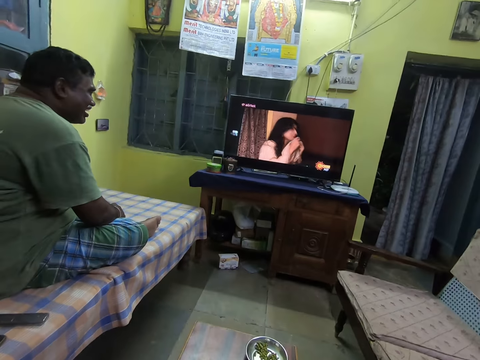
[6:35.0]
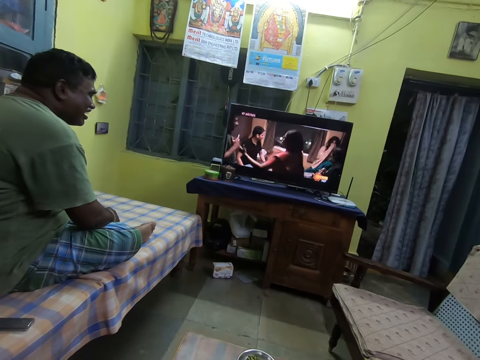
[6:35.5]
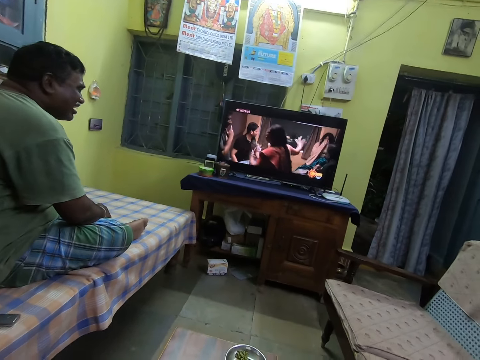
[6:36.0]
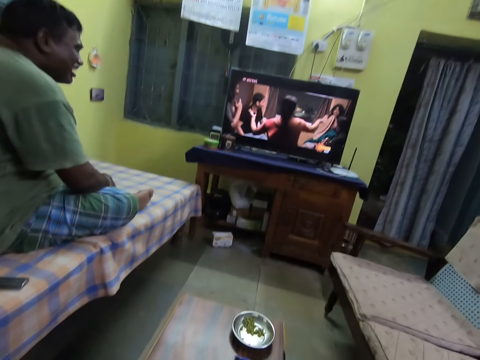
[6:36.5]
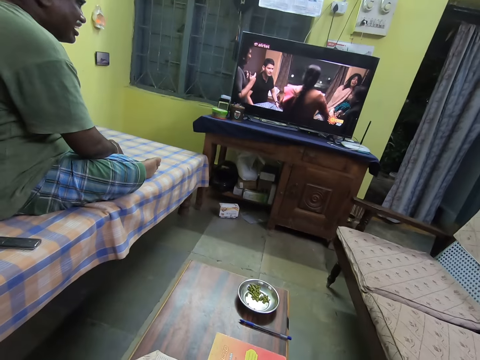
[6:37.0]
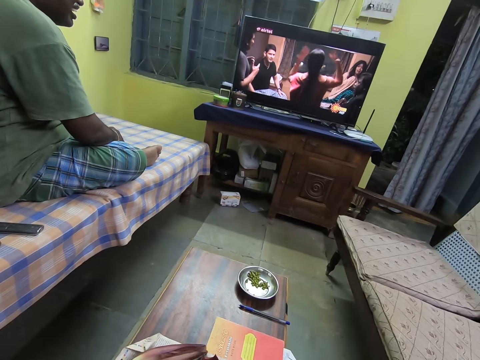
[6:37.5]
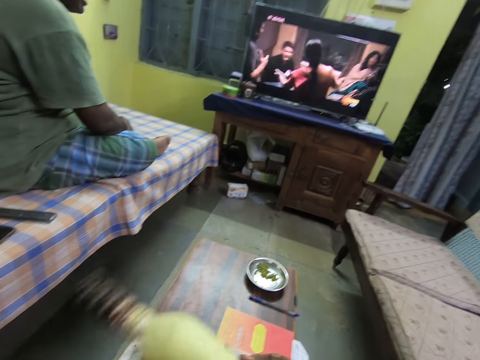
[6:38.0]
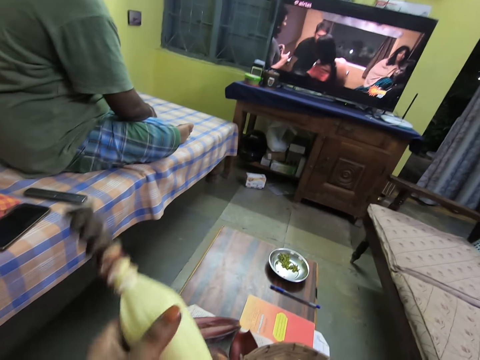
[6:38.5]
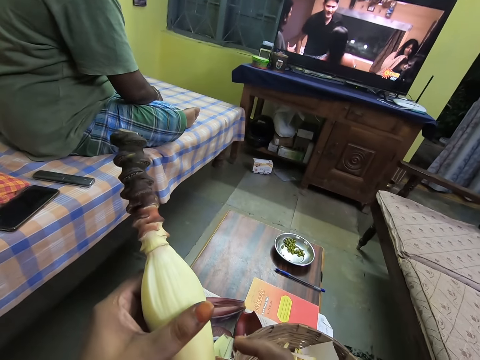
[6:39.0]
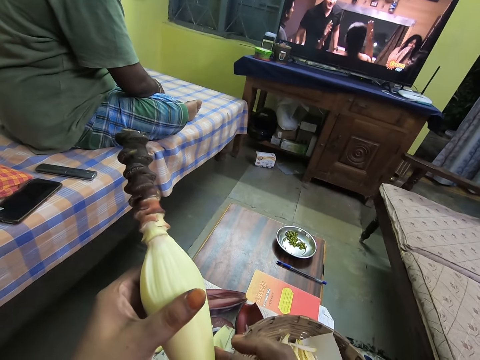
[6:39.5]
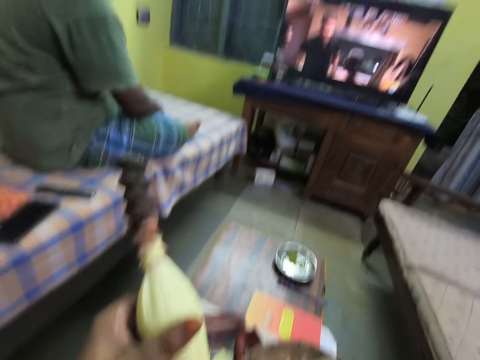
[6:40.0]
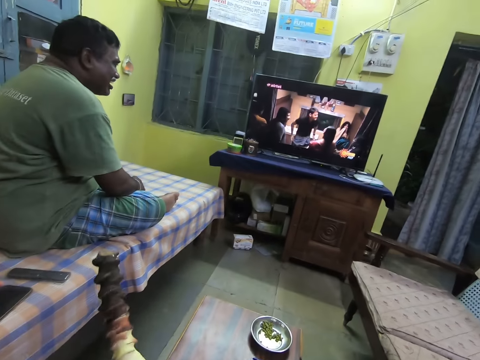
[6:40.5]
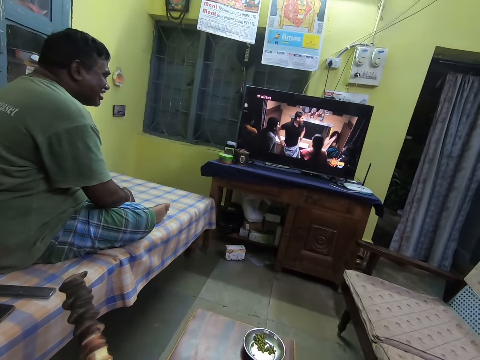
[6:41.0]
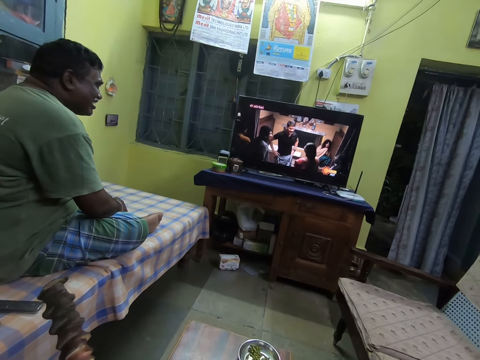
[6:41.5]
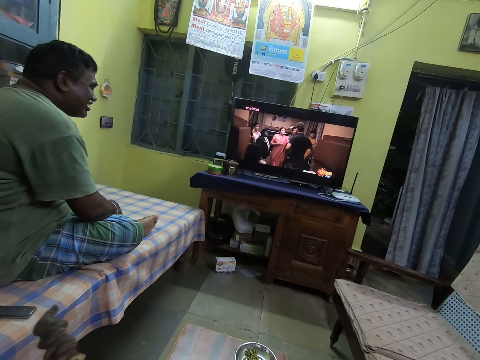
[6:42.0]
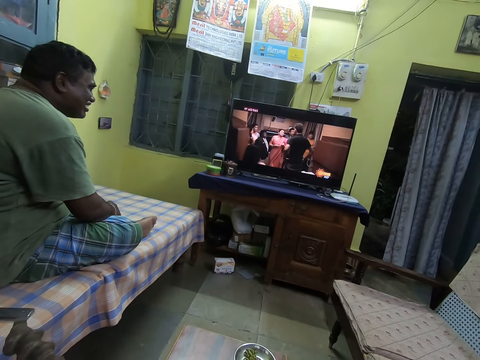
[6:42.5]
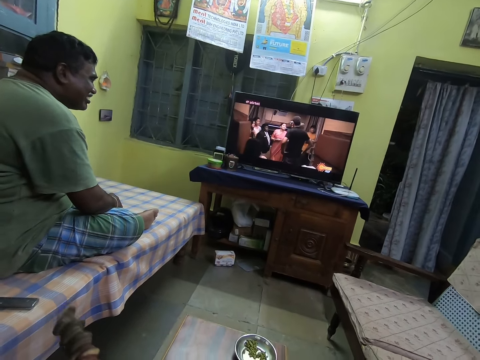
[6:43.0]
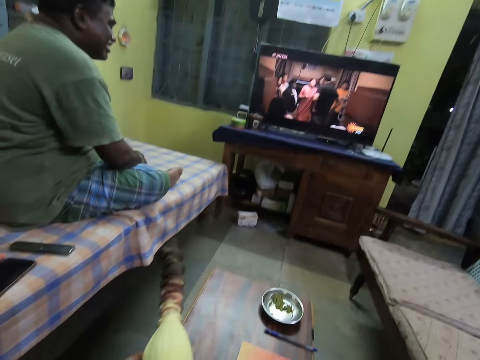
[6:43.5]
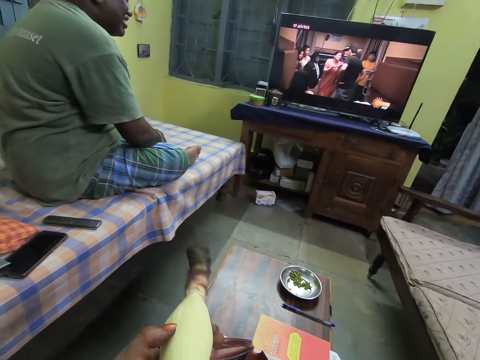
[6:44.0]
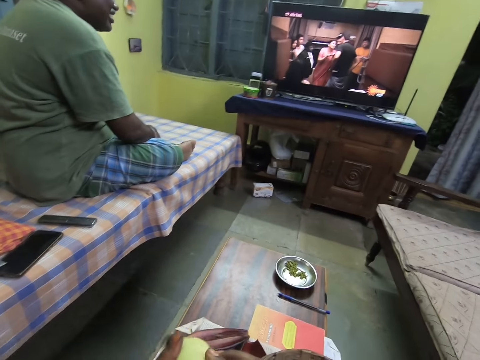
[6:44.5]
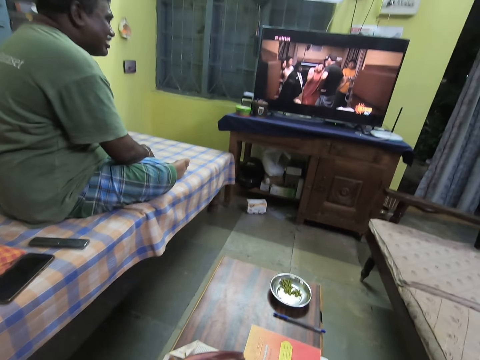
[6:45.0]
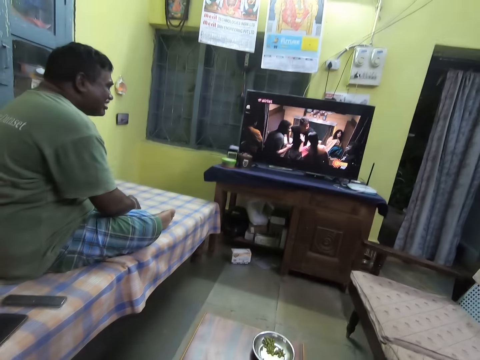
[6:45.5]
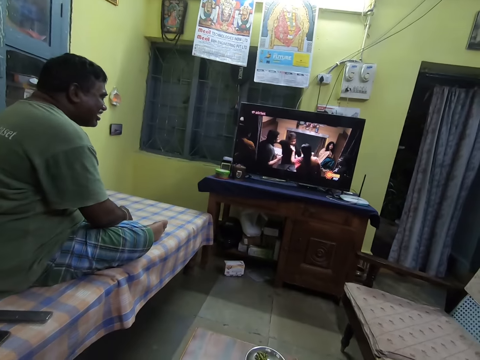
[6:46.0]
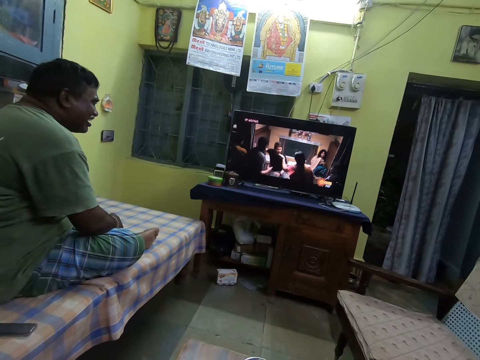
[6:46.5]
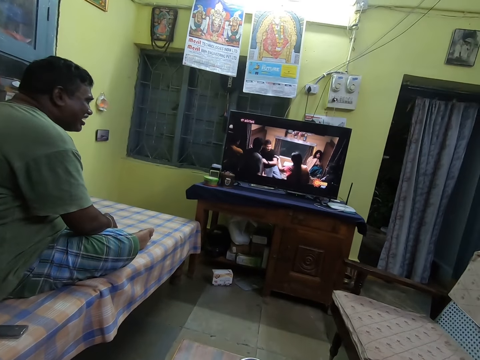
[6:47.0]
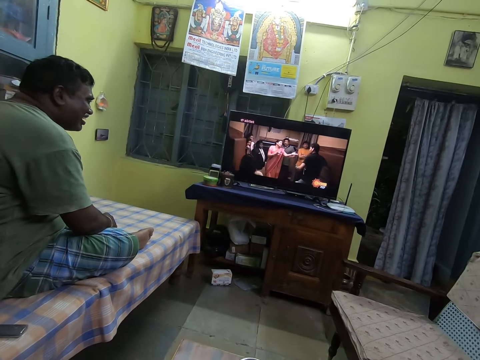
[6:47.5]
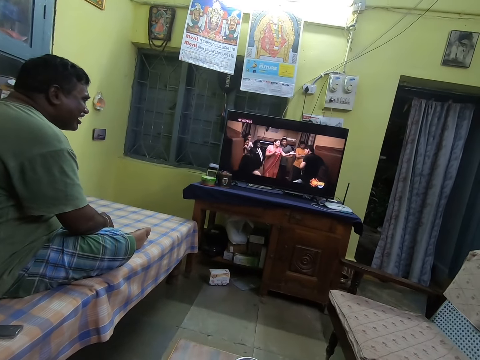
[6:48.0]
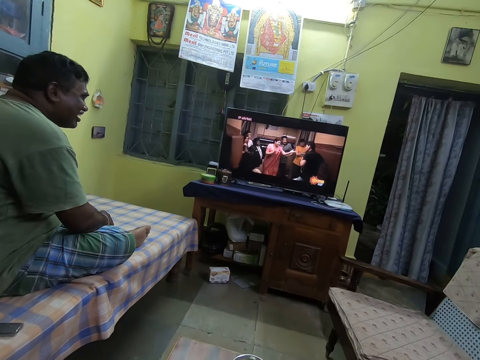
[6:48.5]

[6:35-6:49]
The camera wearer places the banana blossom on her left hand with her right hand. She turns the banana blossom in her left hand.

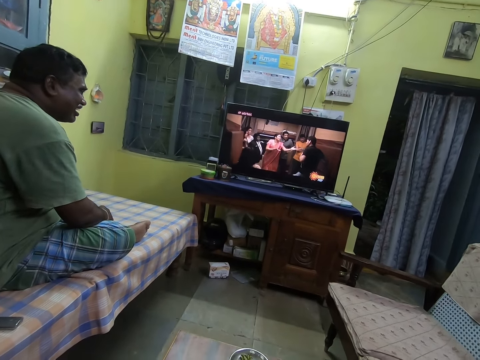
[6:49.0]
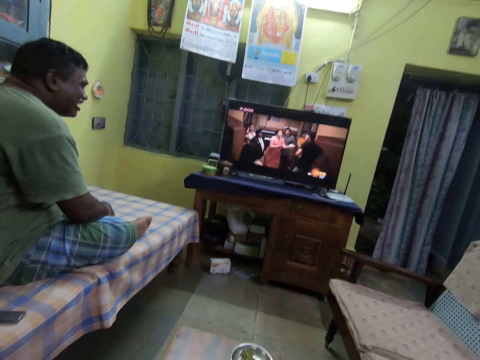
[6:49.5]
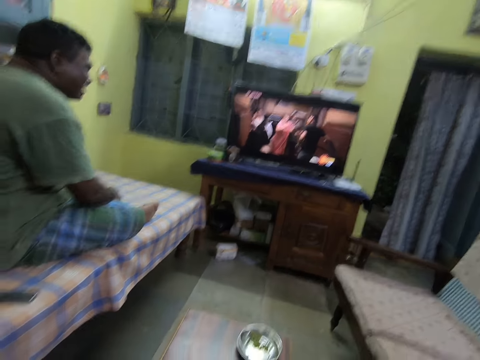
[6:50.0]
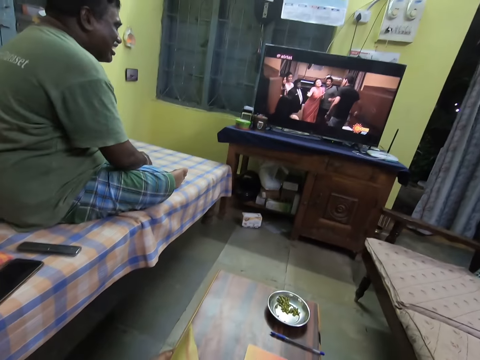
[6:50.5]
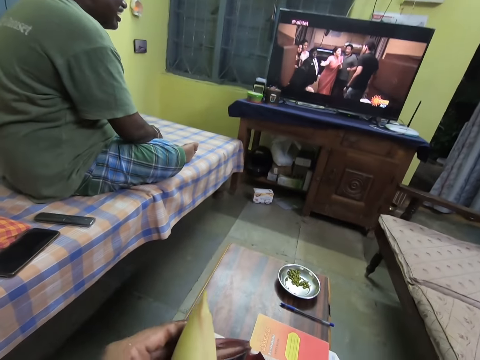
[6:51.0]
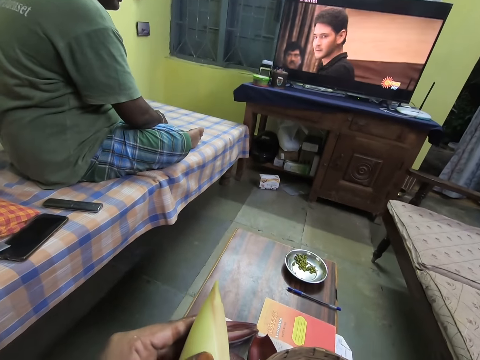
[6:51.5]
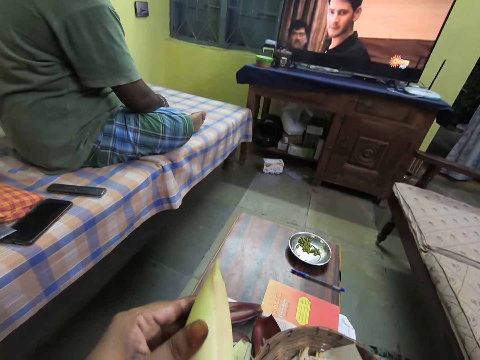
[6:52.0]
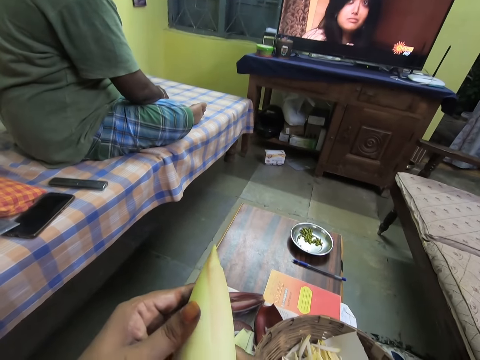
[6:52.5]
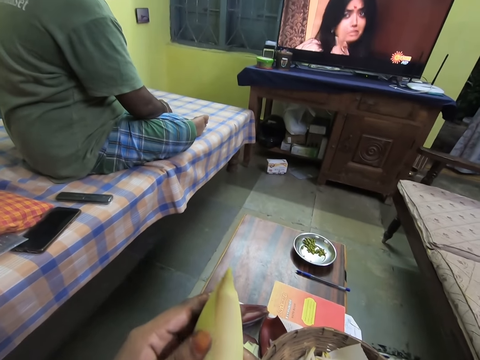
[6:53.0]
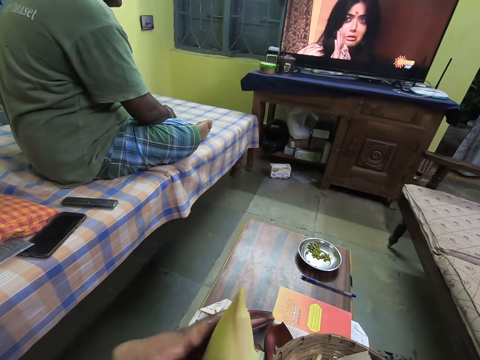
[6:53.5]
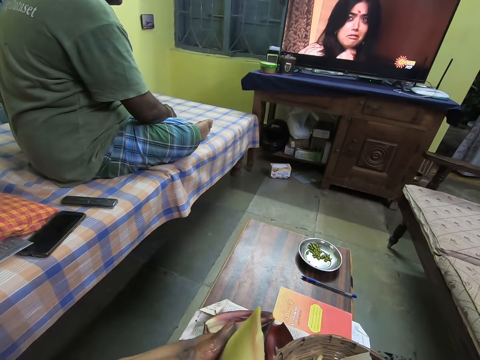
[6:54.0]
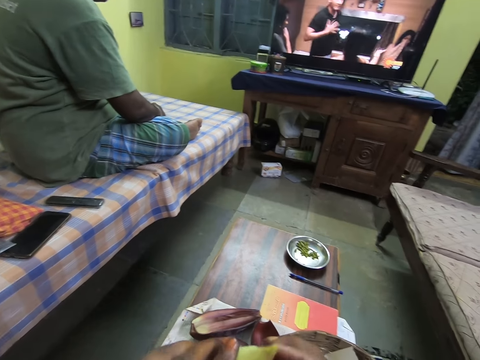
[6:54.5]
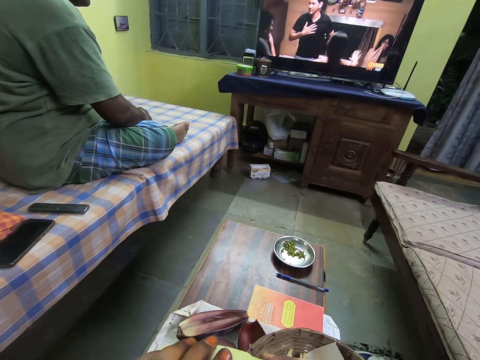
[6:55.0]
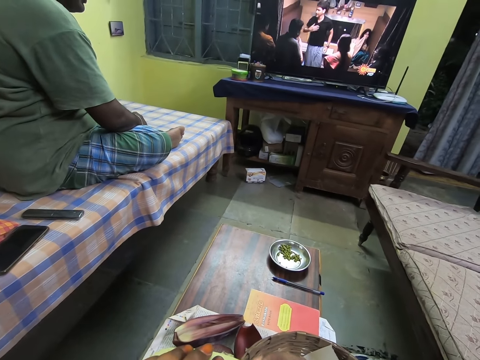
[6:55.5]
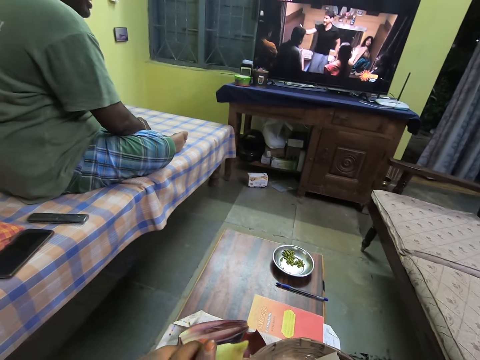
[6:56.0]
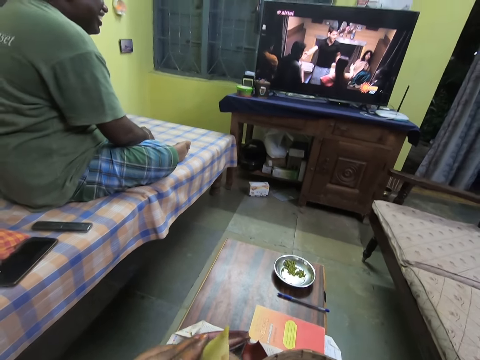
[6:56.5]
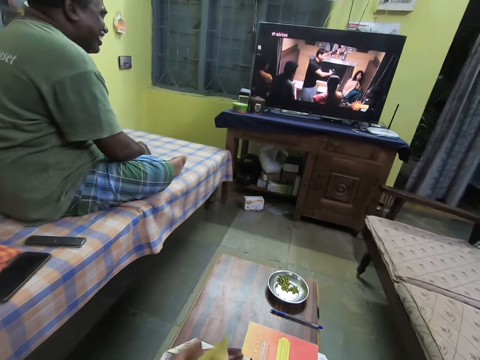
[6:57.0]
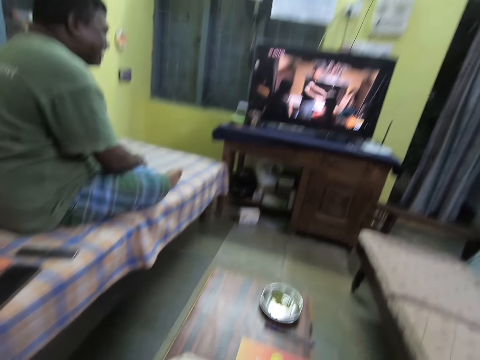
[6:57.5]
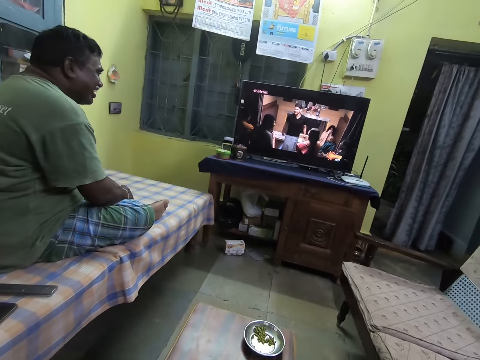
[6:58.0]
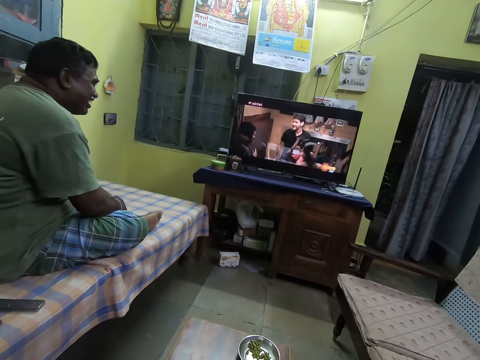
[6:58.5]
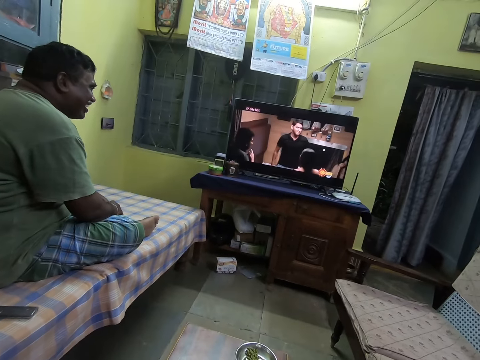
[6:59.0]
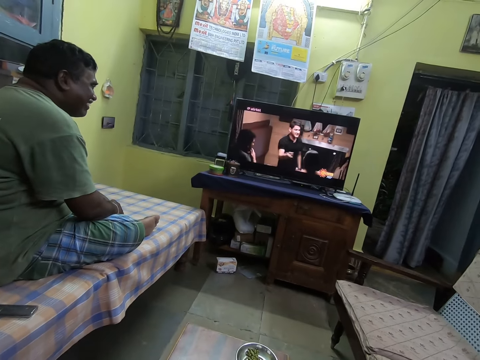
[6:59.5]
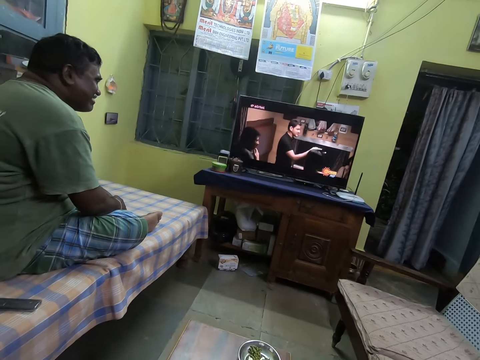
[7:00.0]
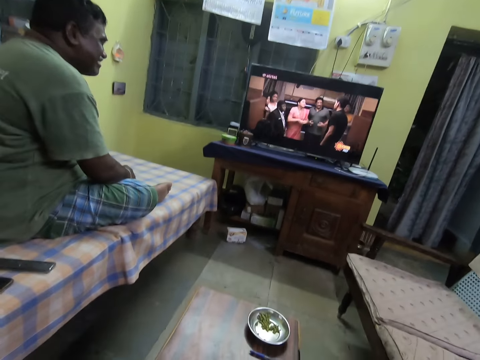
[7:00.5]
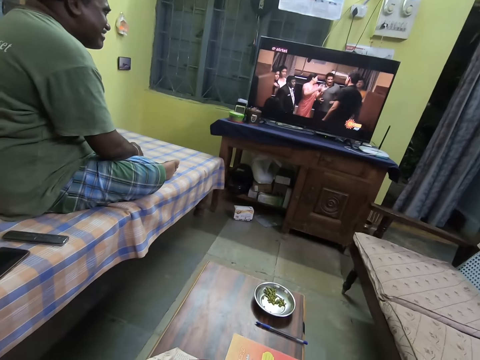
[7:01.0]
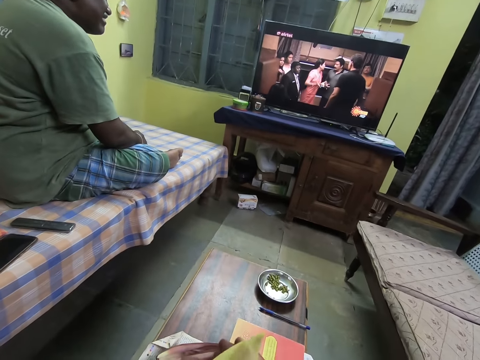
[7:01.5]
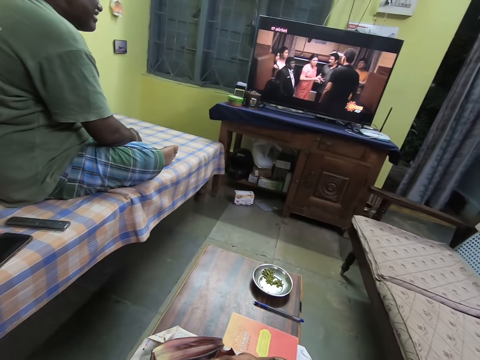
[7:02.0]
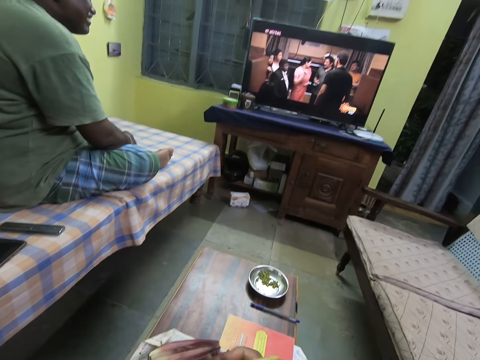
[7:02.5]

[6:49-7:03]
The camera wearer turns the banana blossom with her hands. She watches the television.
